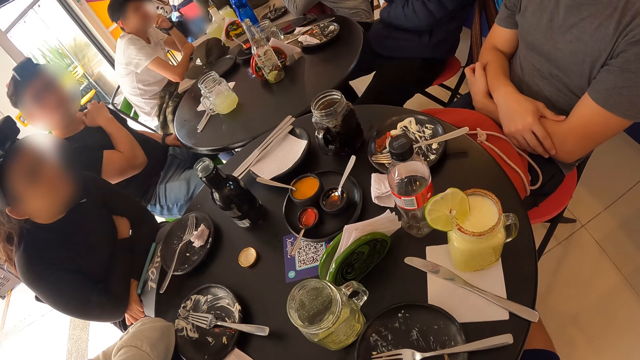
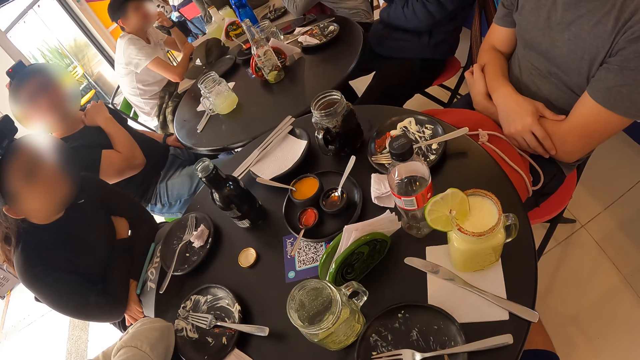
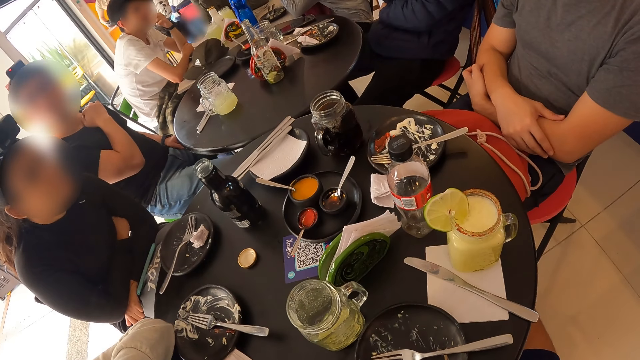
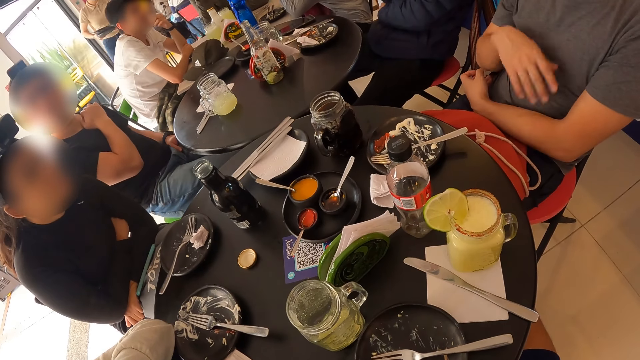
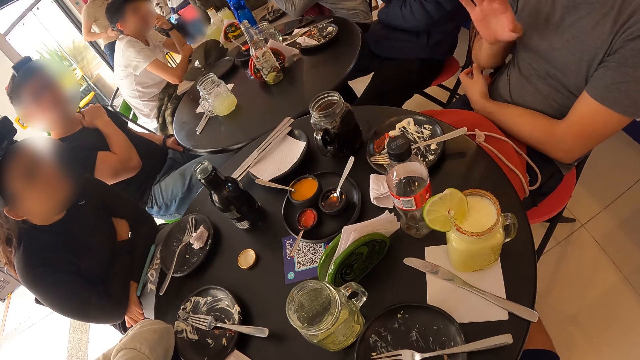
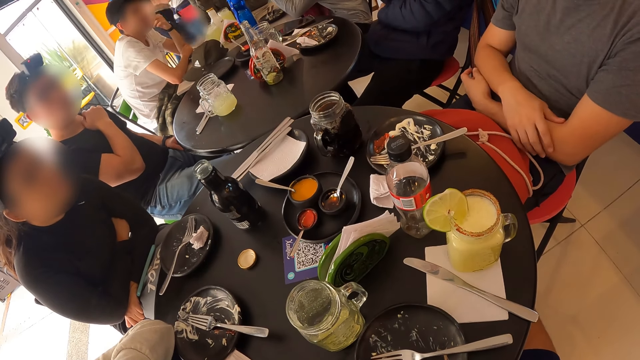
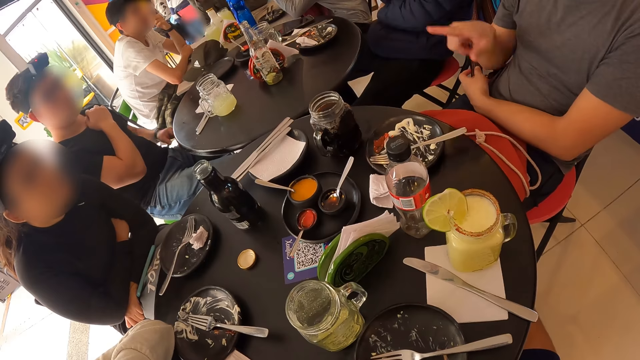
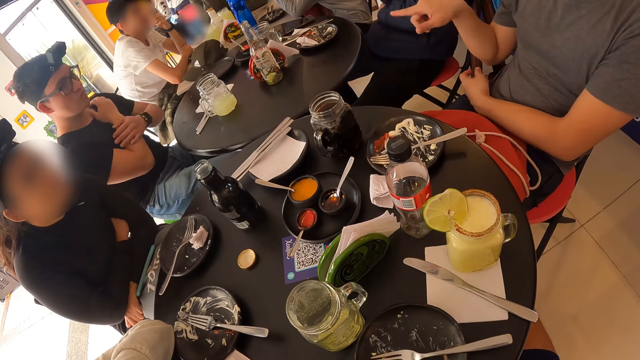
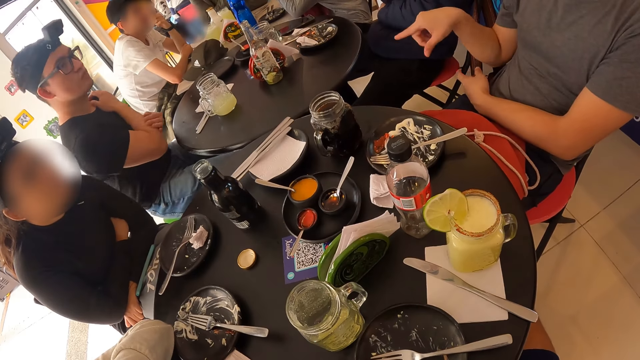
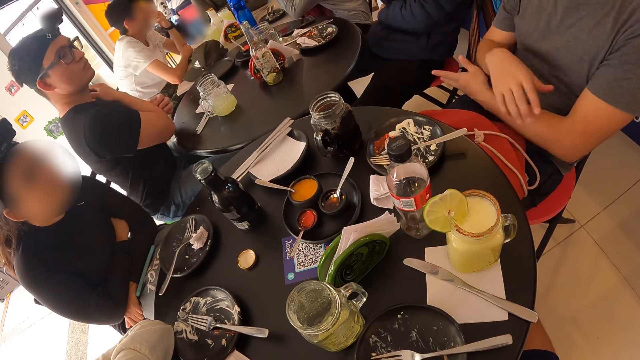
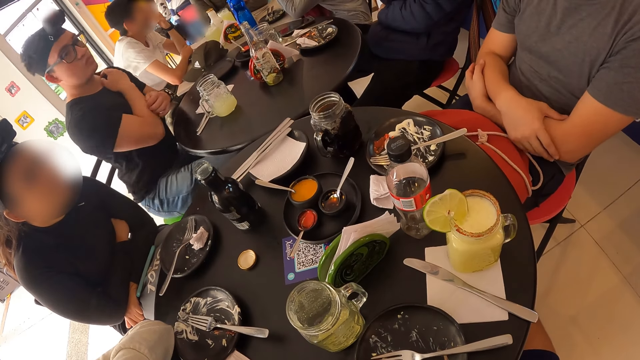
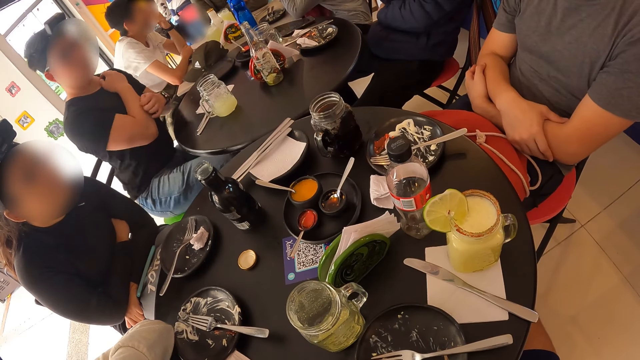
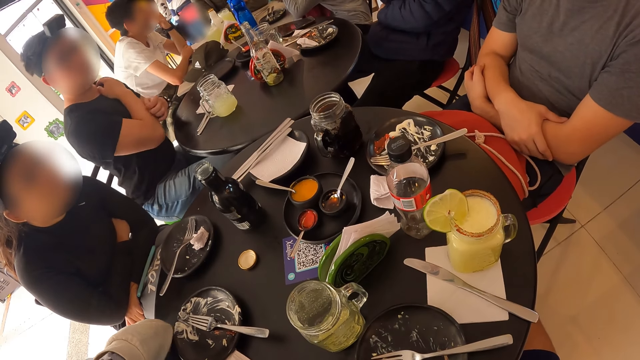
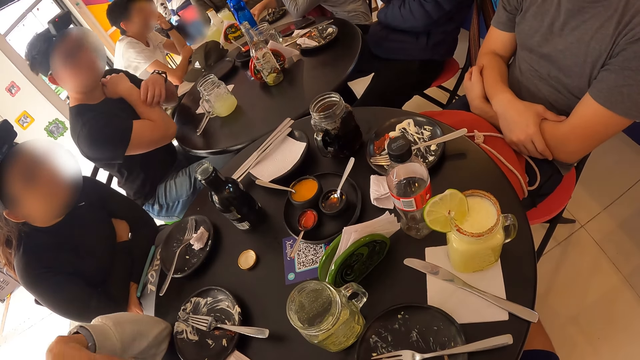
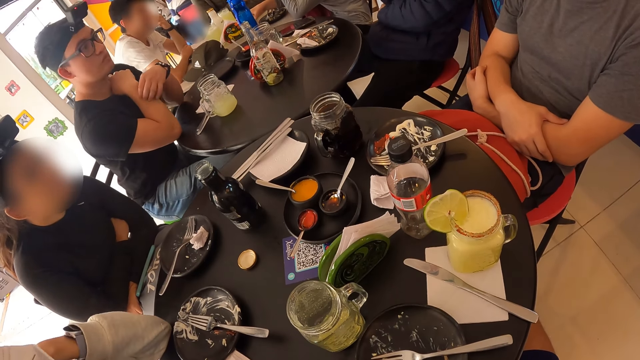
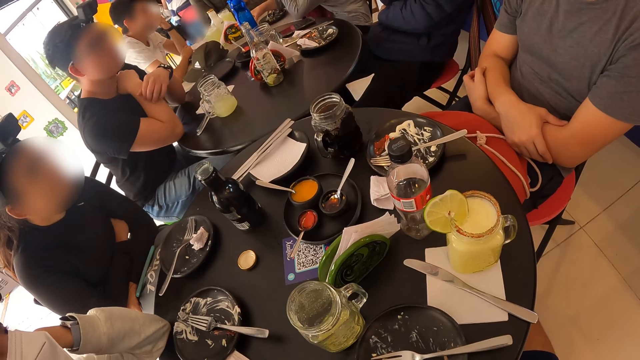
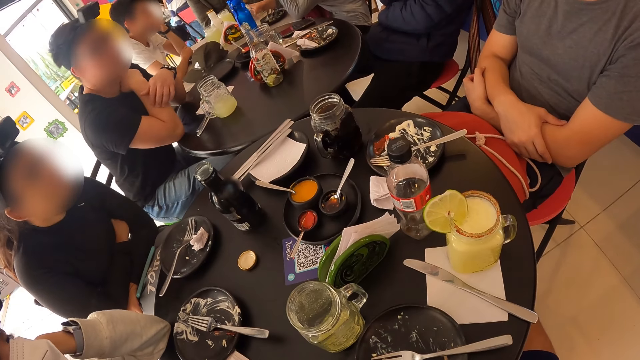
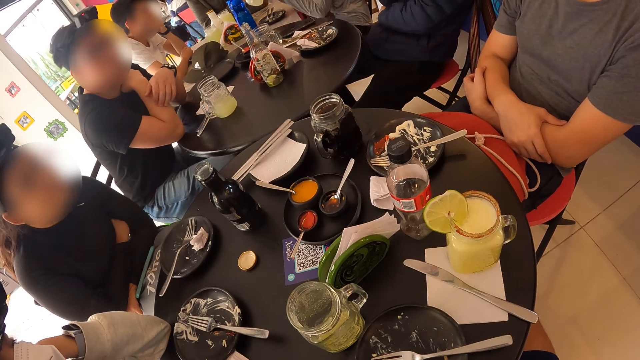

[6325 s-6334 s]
A man moves his hand and crosses his hands. He moves his hand. Another man scratches his hand.

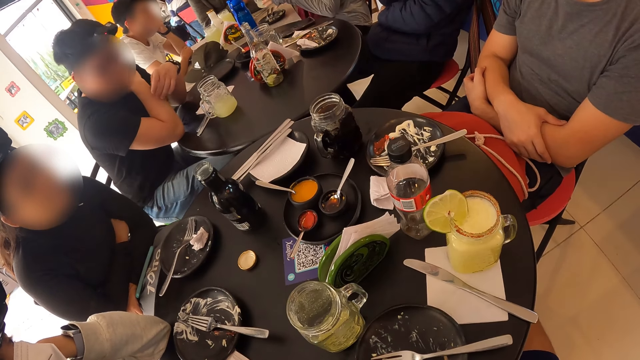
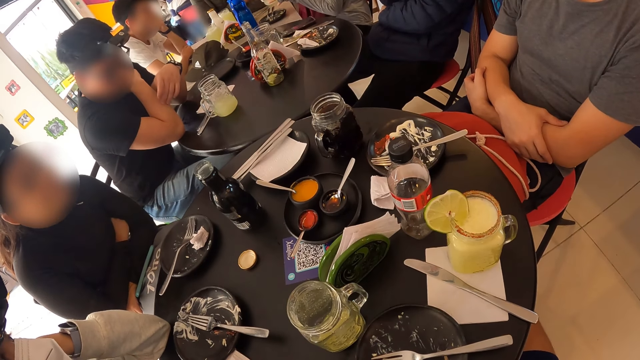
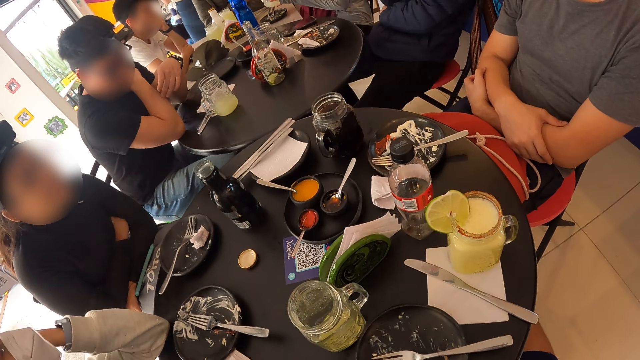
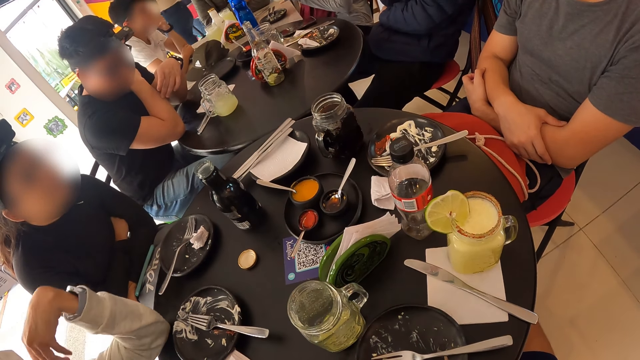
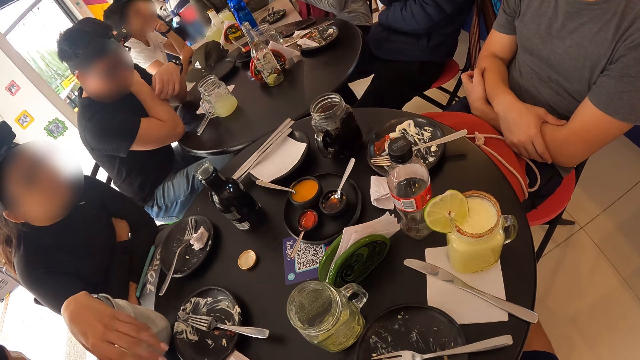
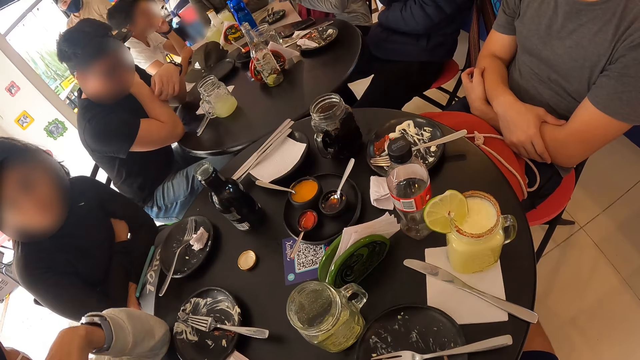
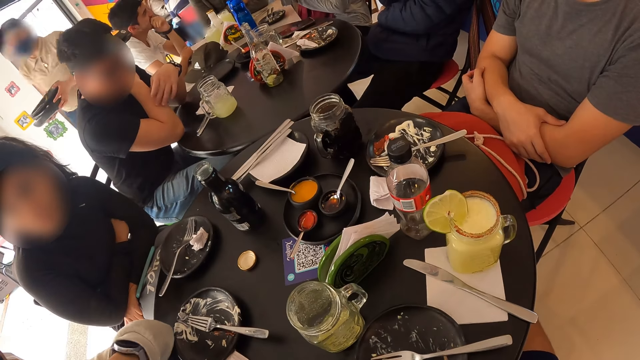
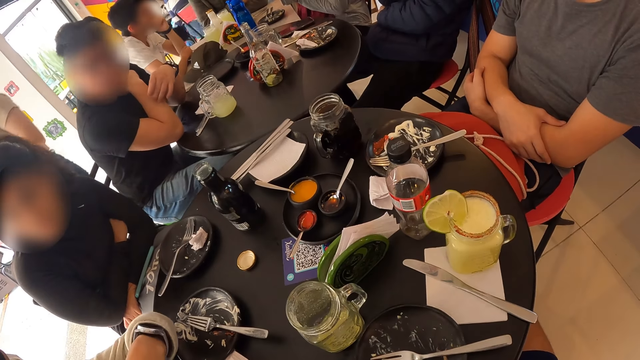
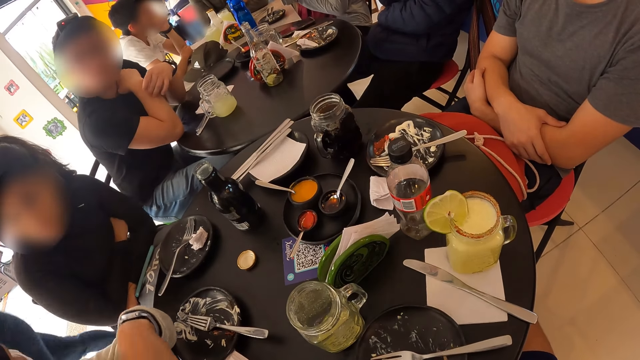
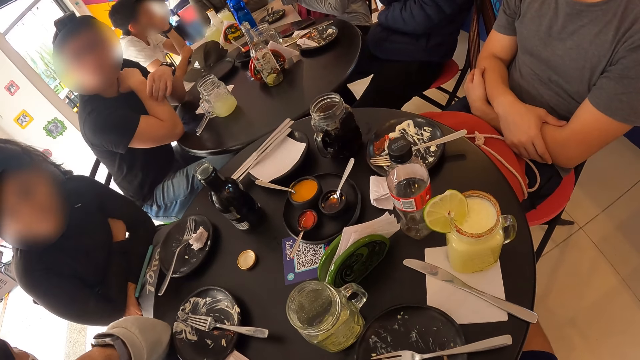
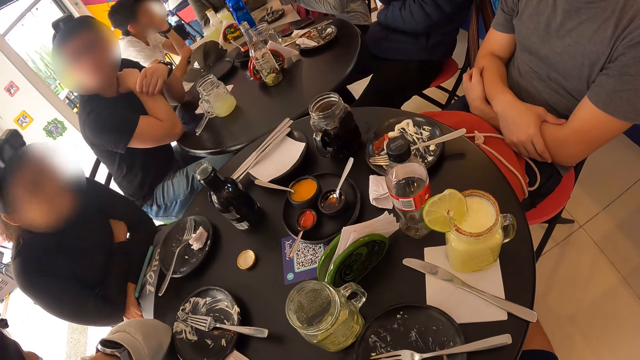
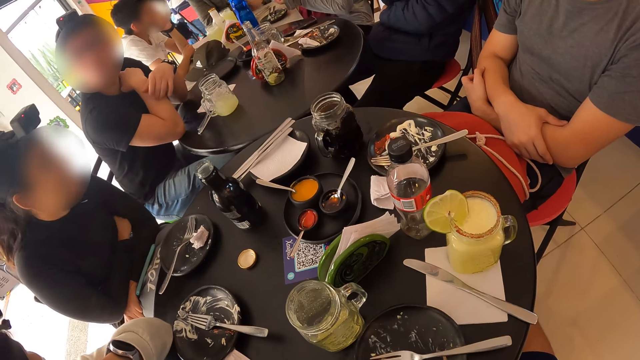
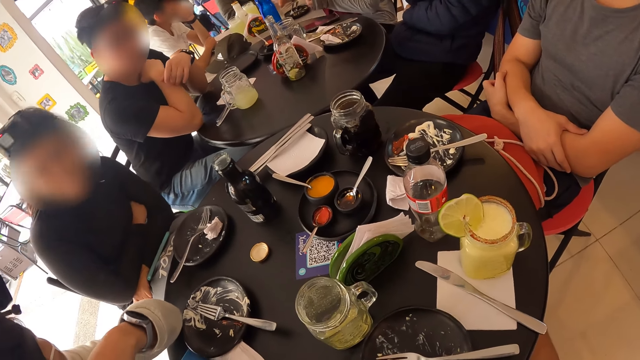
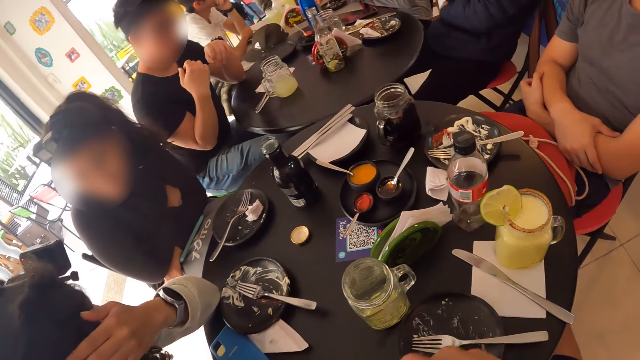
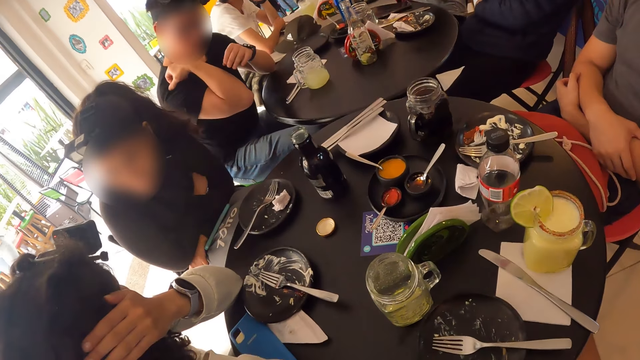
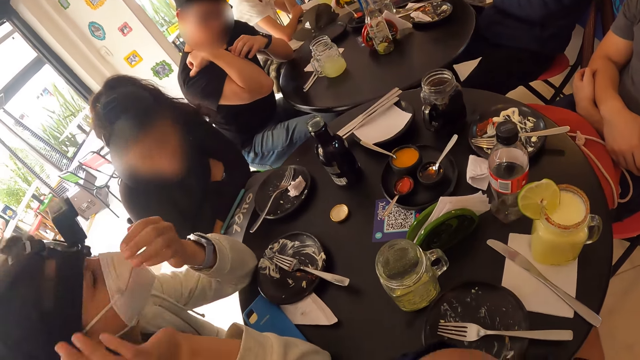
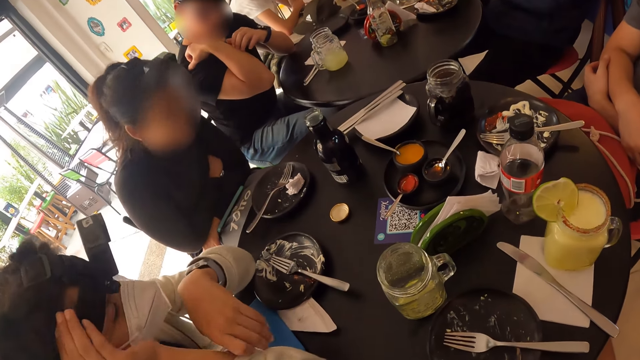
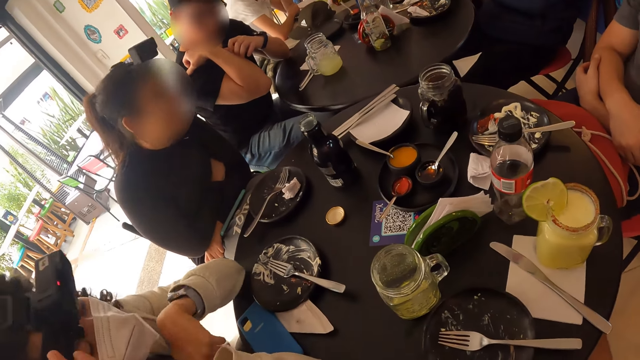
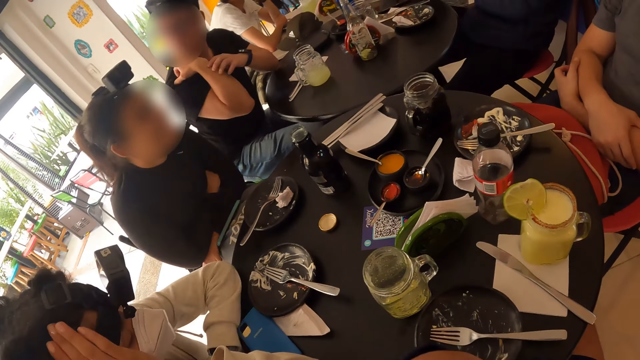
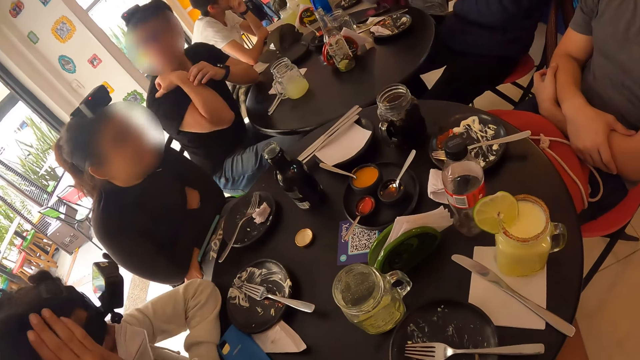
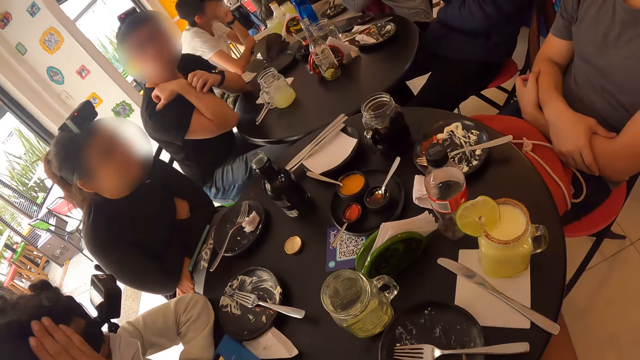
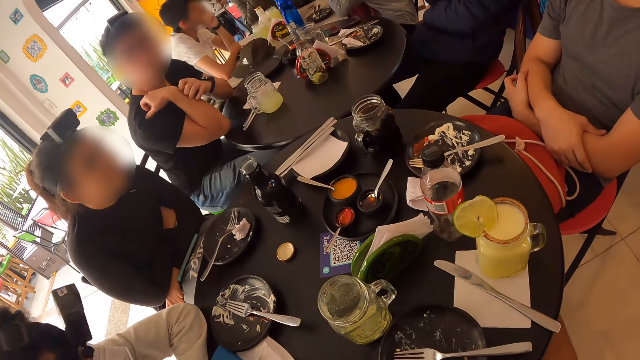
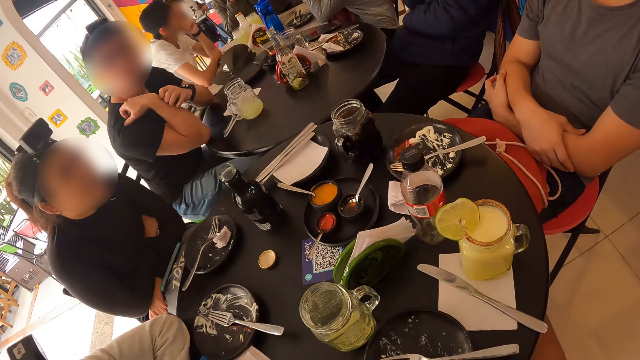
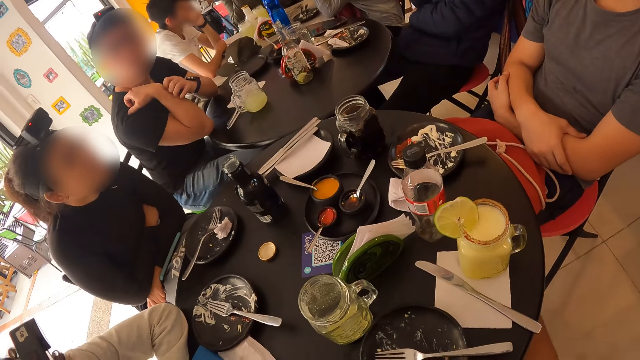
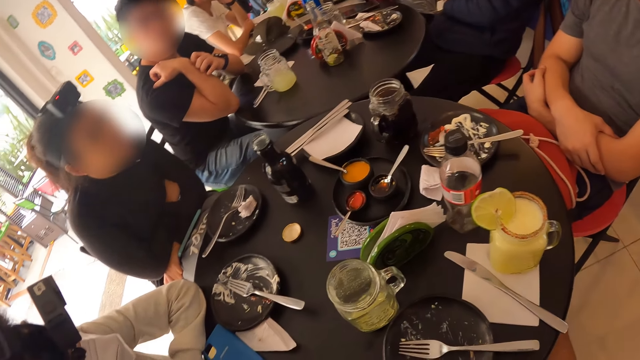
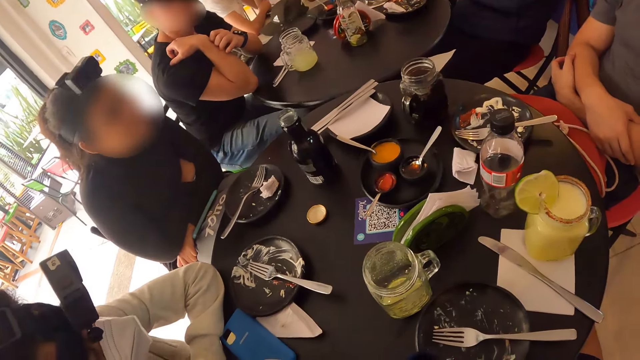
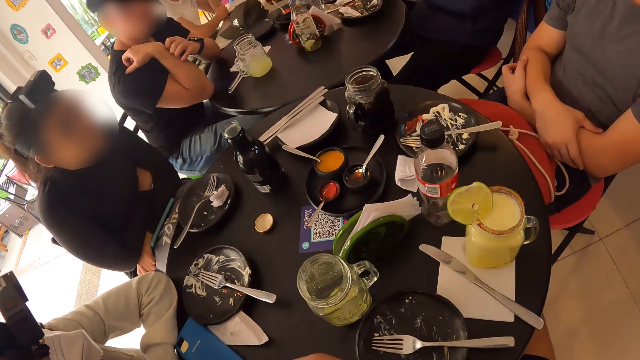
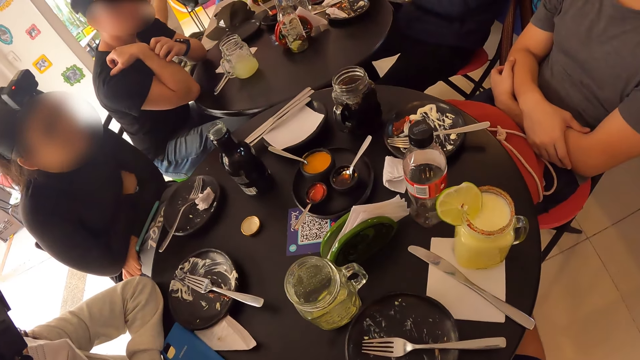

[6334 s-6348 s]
A lady moves her hand and adjusts her camera.
